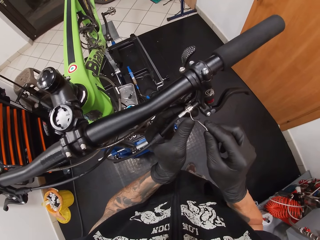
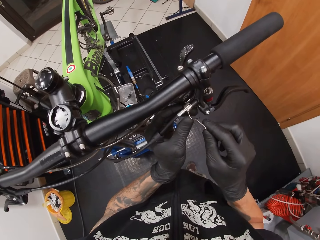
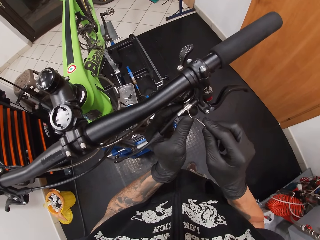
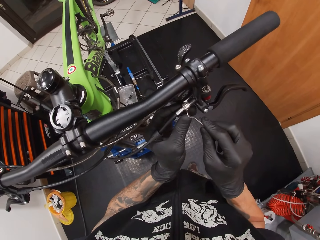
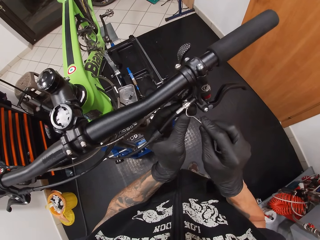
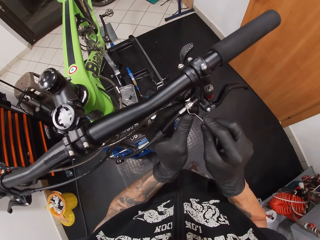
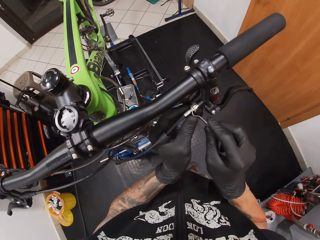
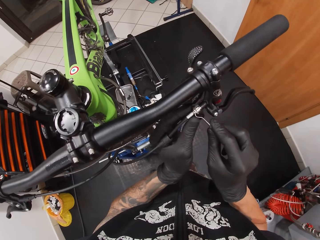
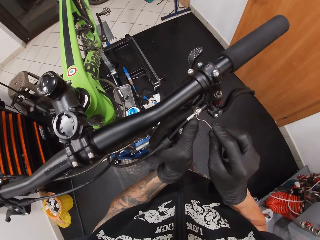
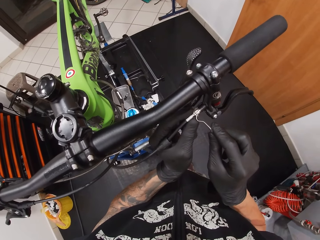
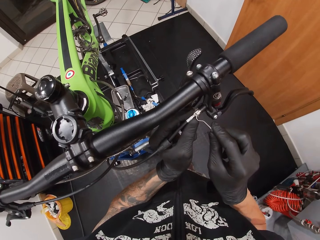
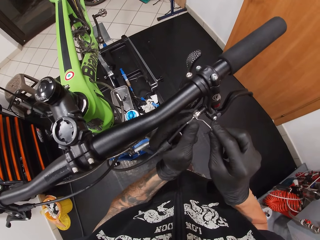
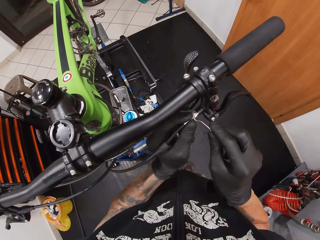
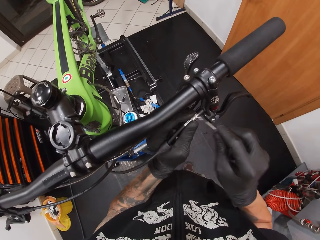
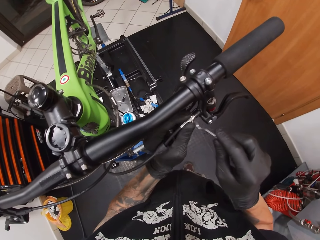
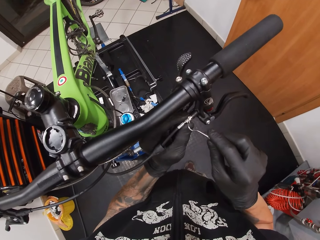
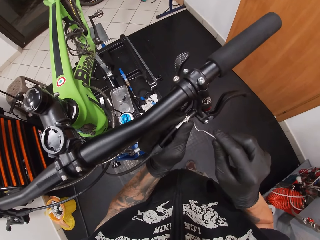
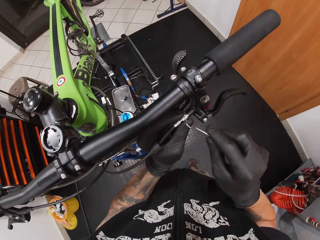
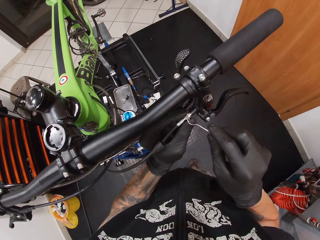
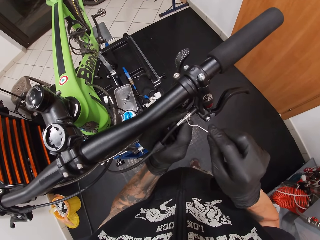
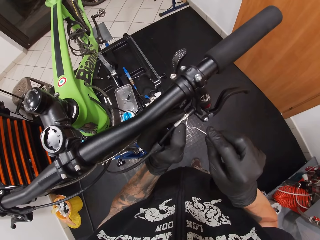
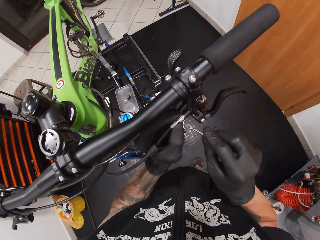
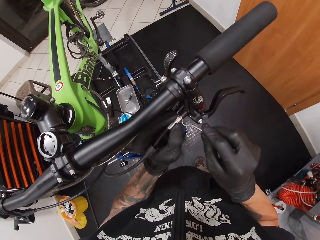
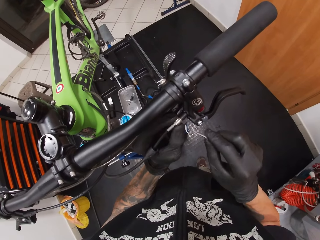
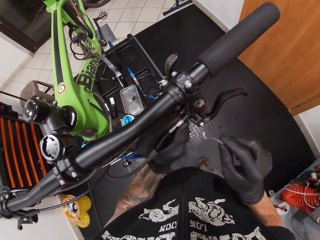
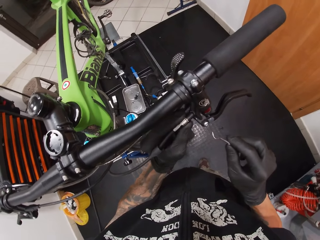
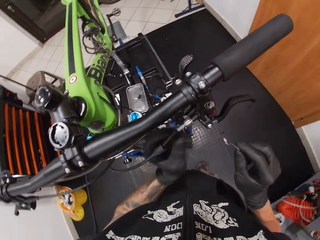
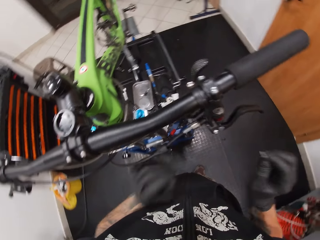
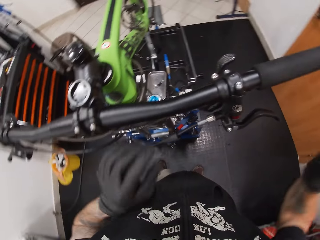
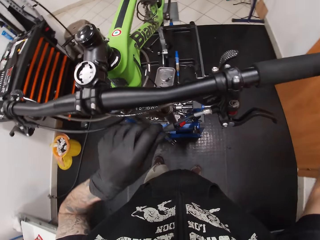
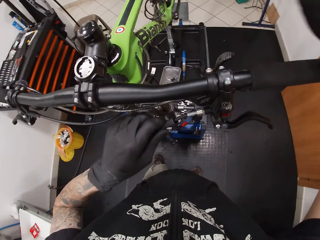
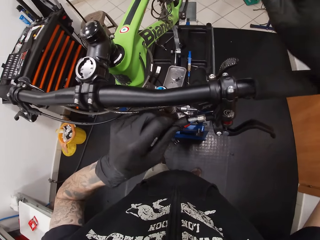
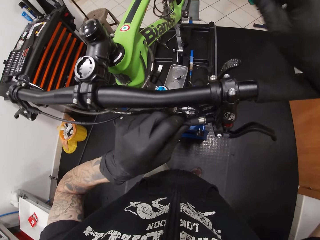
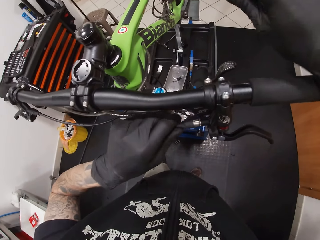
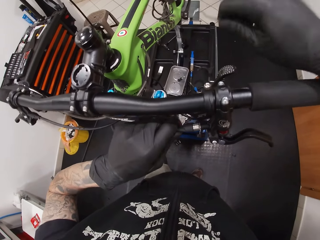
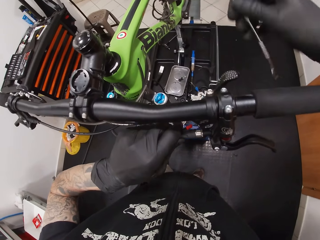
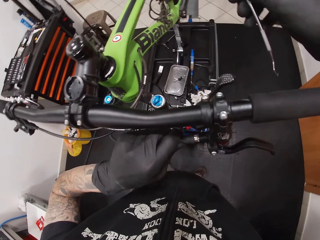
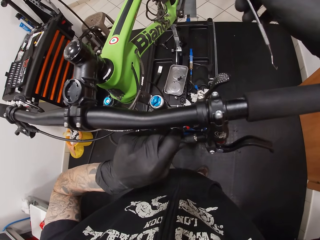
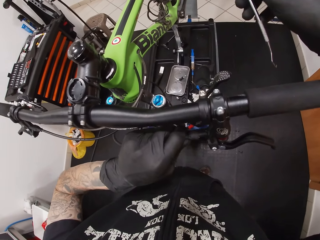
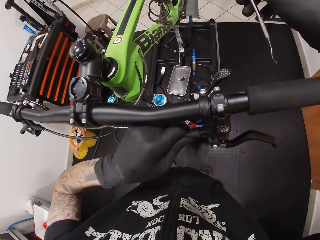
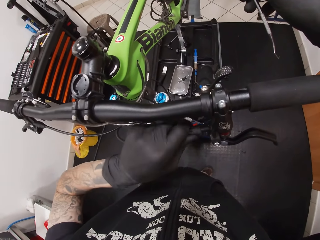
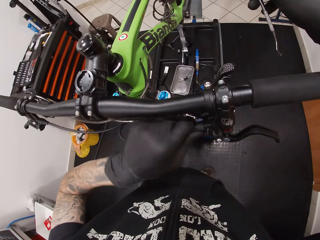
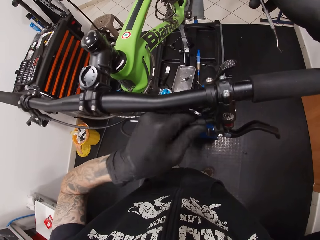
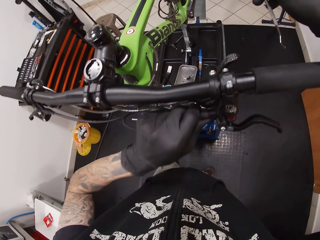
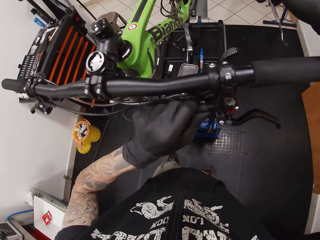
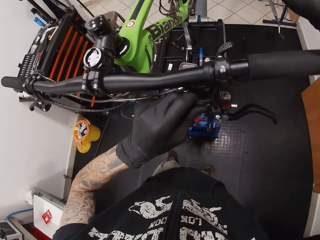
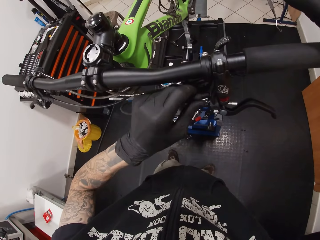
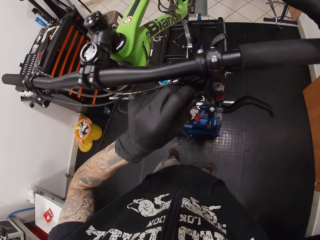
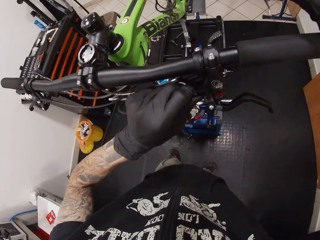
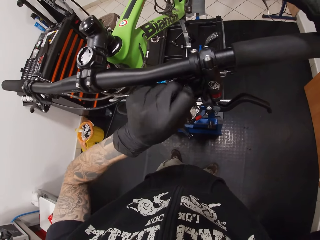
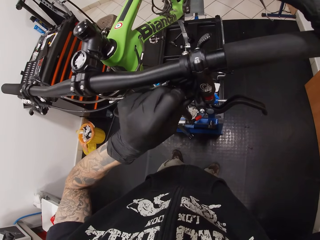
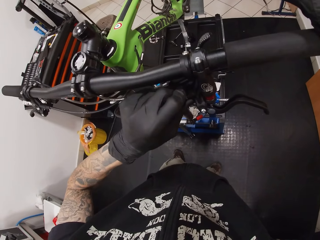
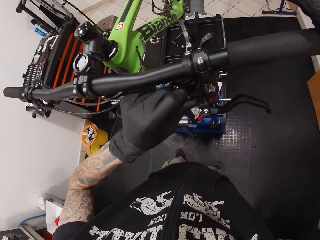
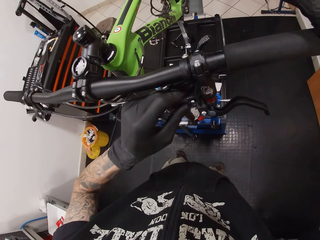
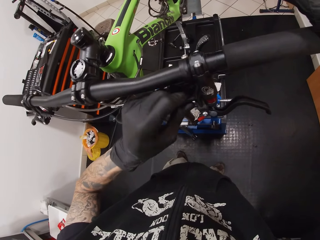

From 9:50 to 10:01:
The camera wearer holds a bicycle with a hand. He uses the hook and pick in his right hand on the brake cable with both hands. He moves part of the bicycle with something. He adjusts the brake cable cover with his left hand. He puts a hand on the bicycle handlebar. He tightens part of the bicycle with a hand.

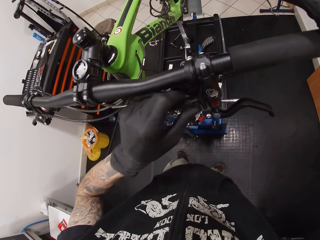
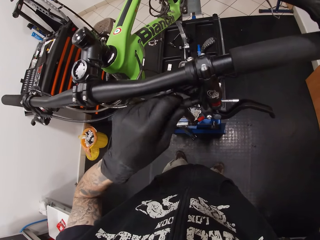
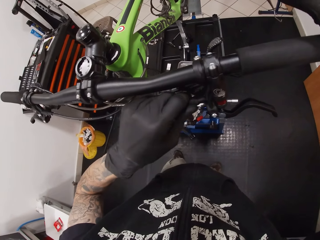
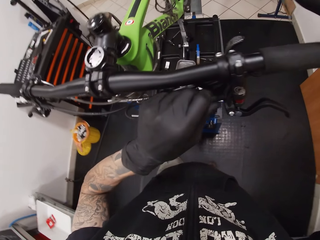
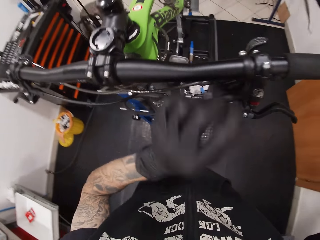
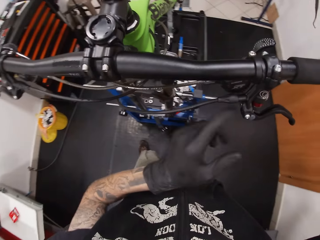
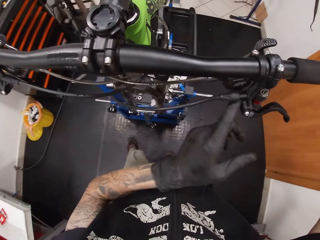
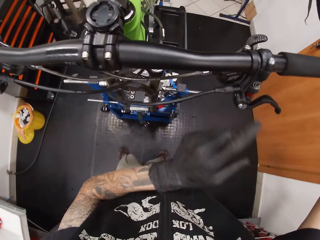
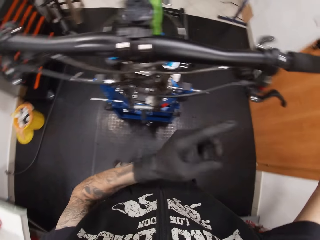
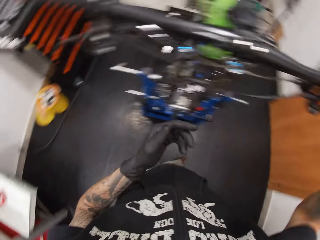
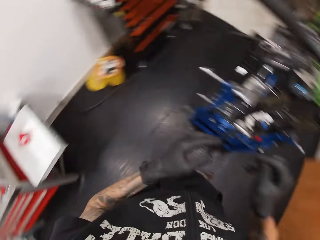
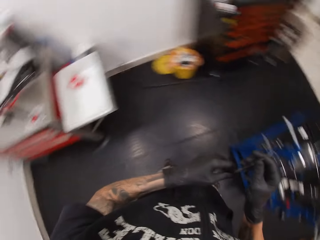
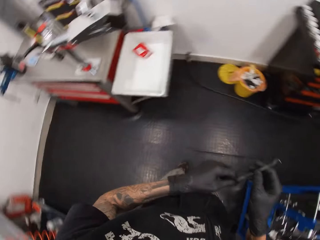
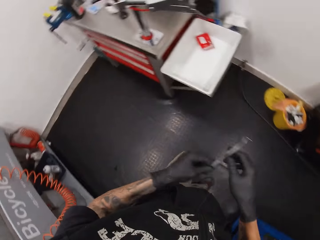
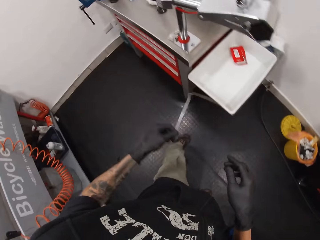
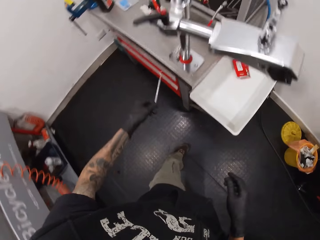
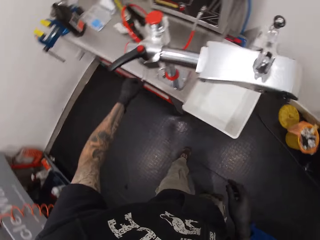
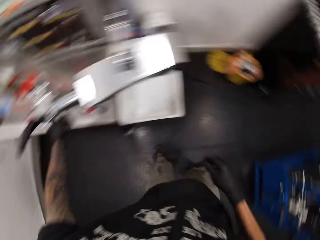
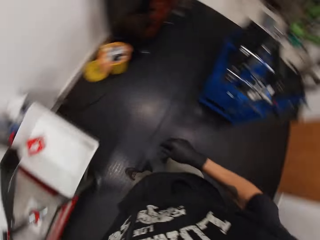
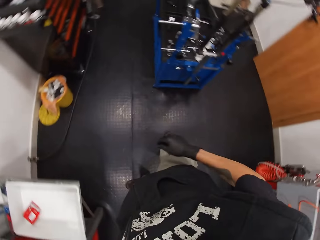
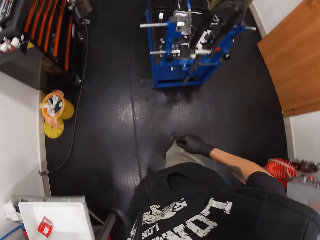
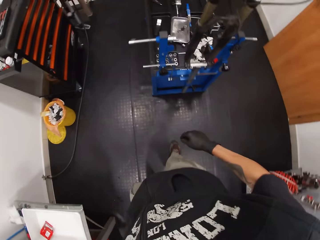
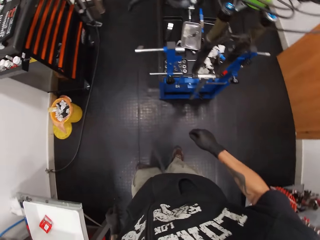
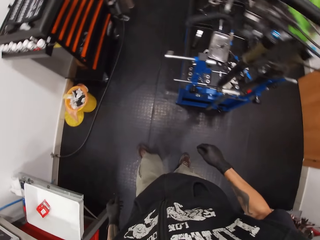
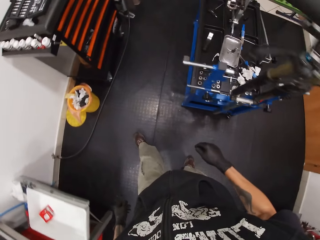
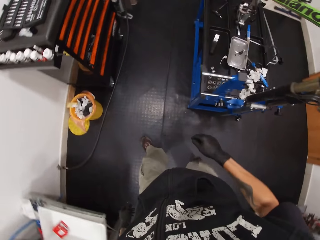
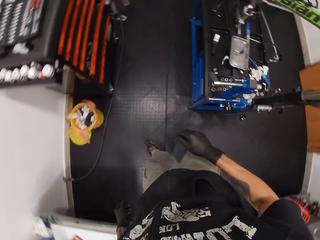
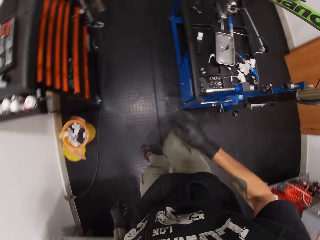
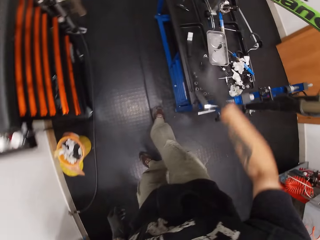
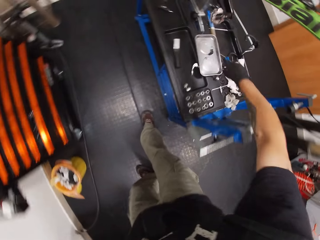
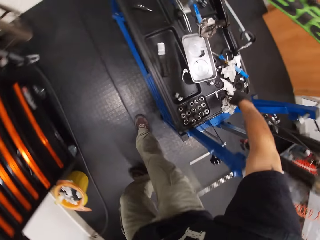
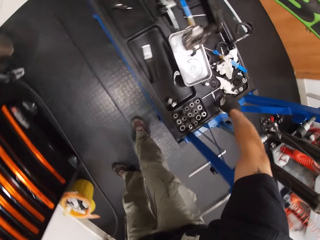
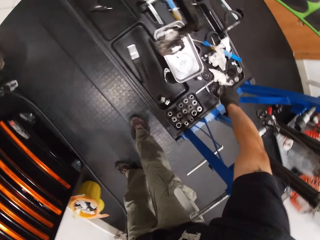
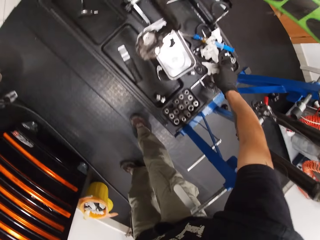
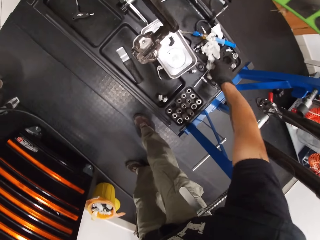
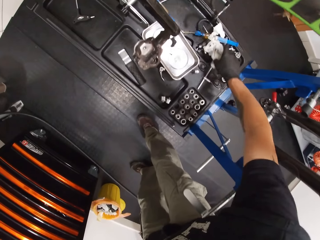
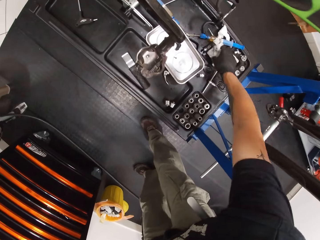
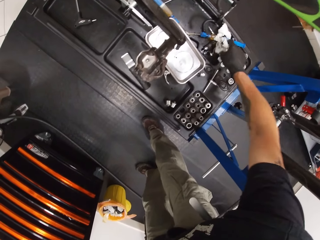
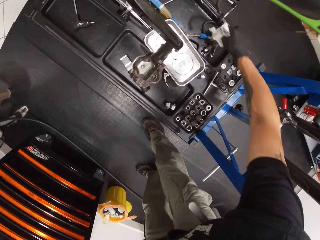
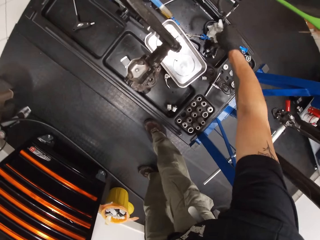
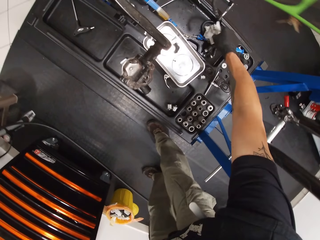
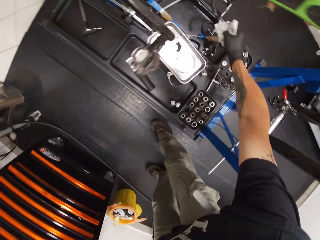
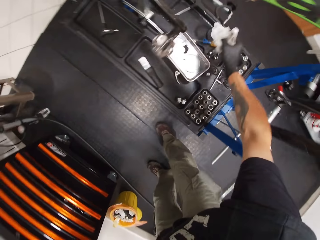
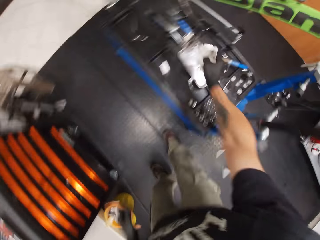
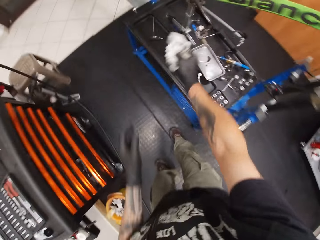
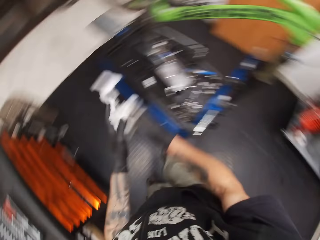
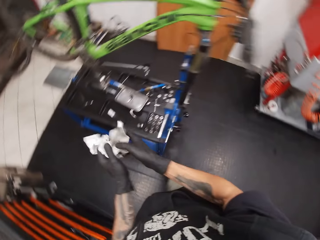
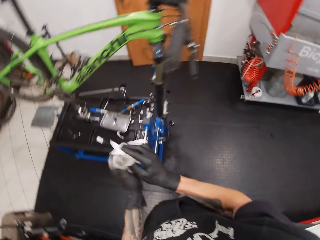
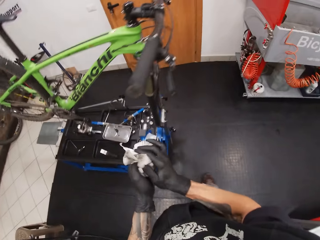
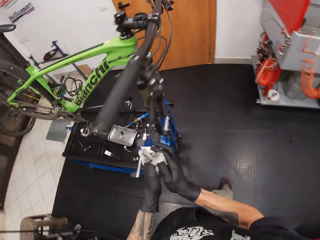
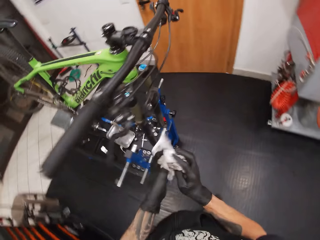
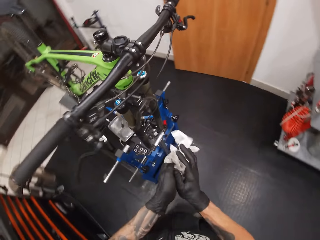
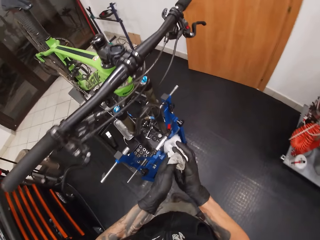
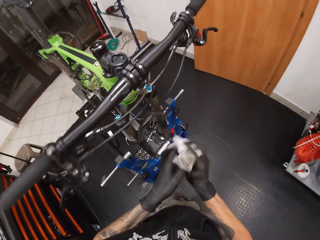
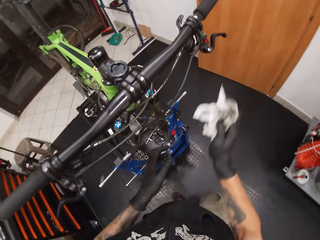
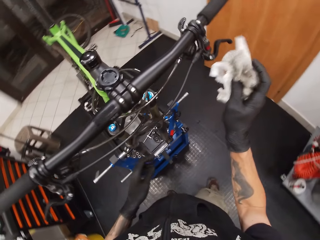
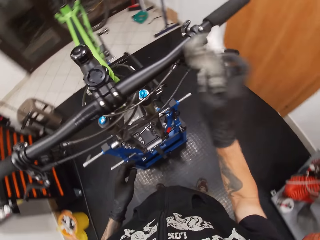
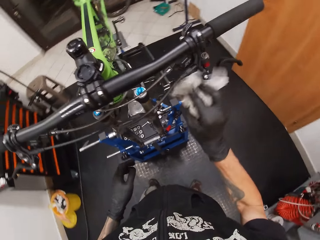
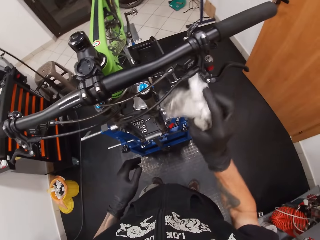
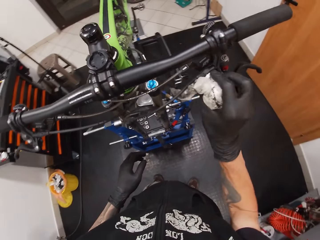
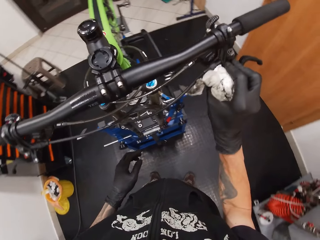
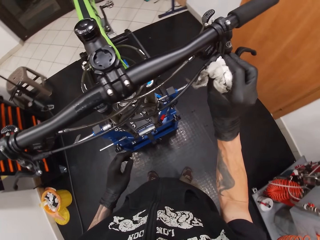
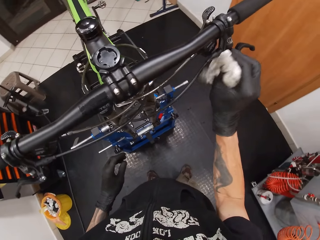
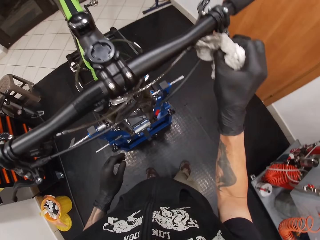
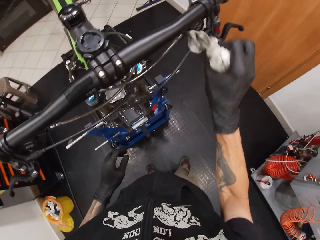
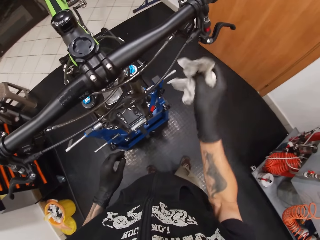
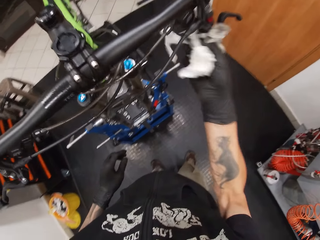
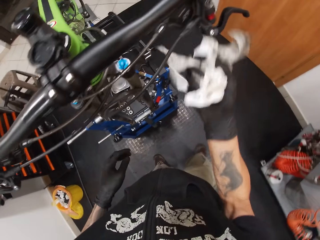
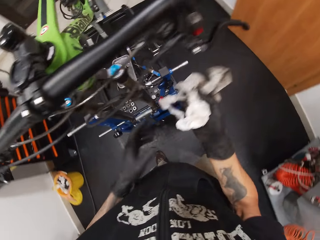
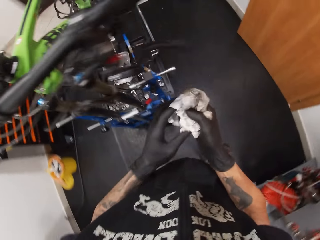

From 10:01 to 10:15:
The camera wearer moves a finger on a bicycle. He passes the hook and pick in his right hand to his left hand. He drops the hook and pick in his left hand on a tool table. He picks up a tissue paper or paper towel on a workbench with his right hand. He picks up the tissue paper repeatedly. He cleans his hands with the tissue papers. He holds the paper towels with his hands. He cleans the brake lever with the tissue paper in his right hand.
